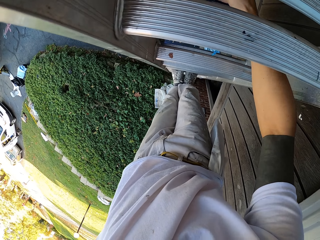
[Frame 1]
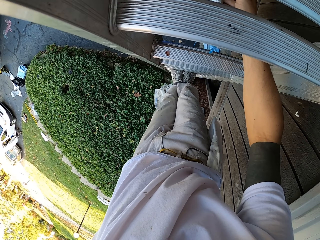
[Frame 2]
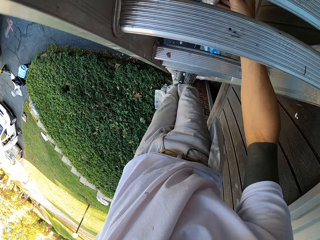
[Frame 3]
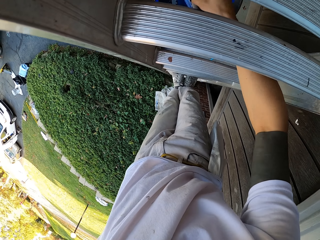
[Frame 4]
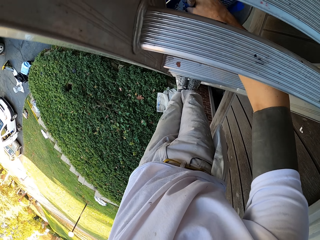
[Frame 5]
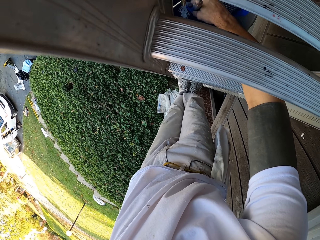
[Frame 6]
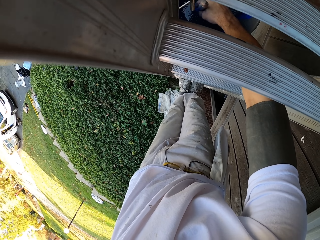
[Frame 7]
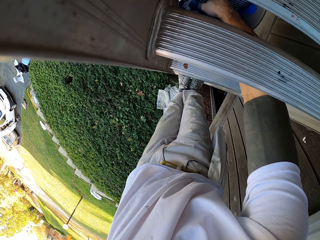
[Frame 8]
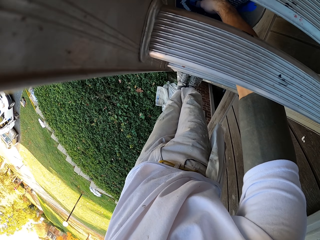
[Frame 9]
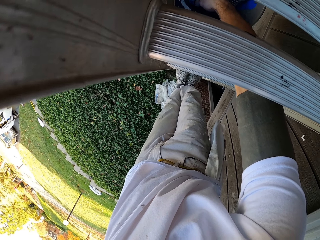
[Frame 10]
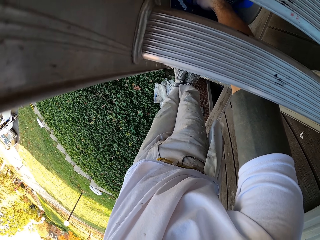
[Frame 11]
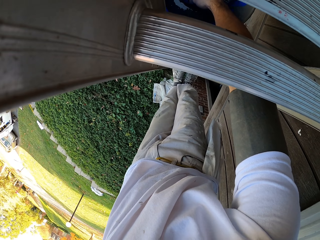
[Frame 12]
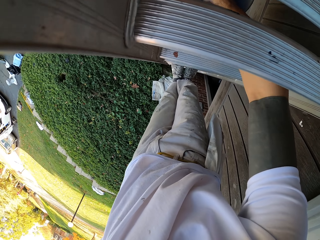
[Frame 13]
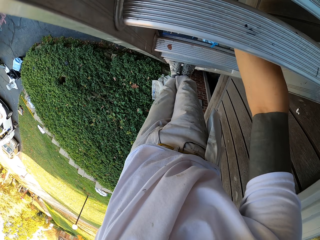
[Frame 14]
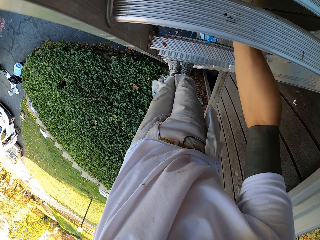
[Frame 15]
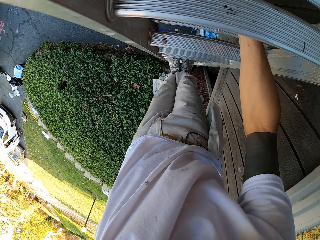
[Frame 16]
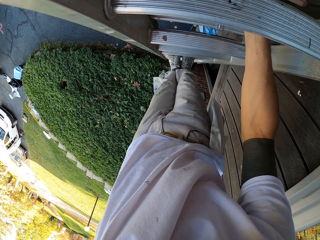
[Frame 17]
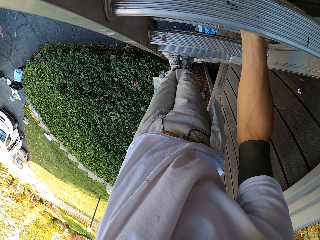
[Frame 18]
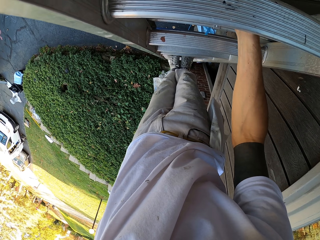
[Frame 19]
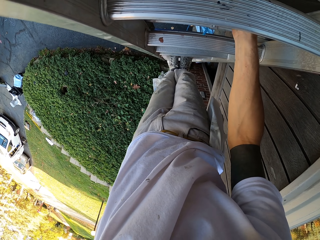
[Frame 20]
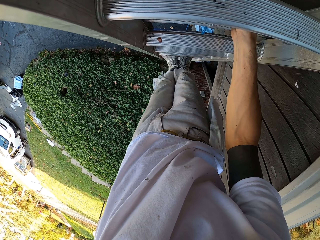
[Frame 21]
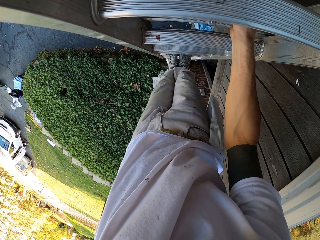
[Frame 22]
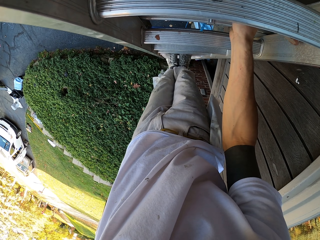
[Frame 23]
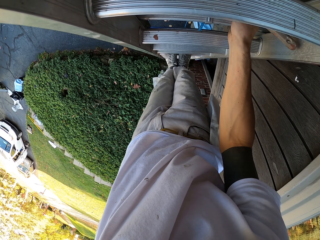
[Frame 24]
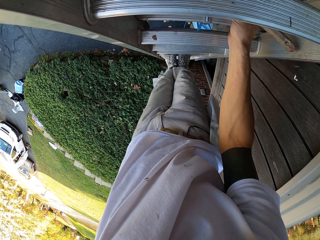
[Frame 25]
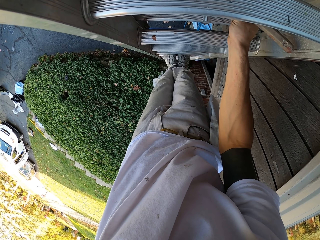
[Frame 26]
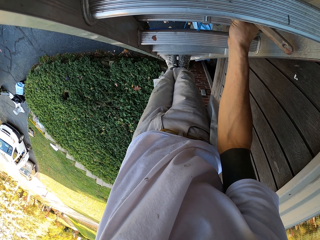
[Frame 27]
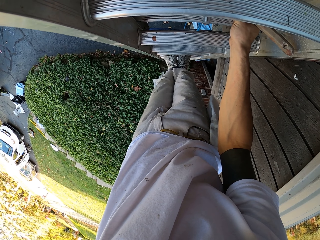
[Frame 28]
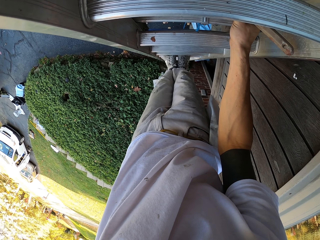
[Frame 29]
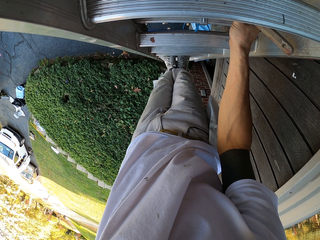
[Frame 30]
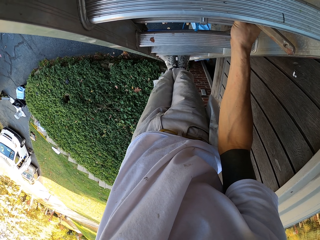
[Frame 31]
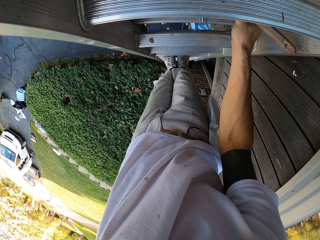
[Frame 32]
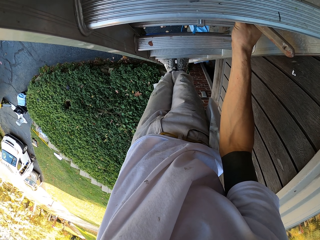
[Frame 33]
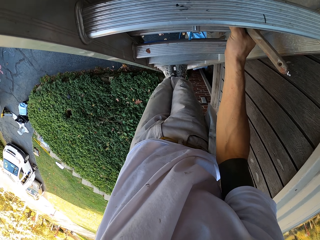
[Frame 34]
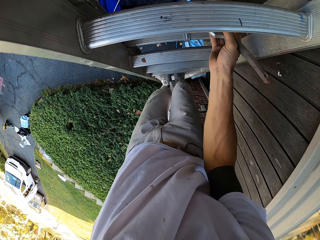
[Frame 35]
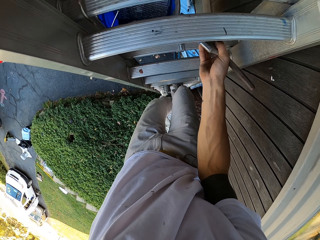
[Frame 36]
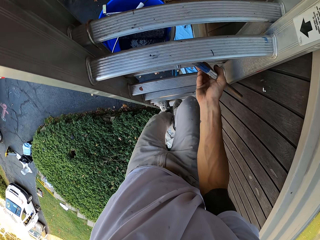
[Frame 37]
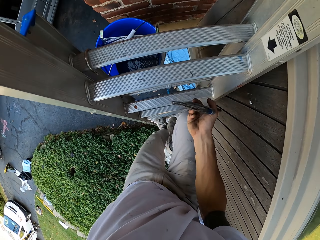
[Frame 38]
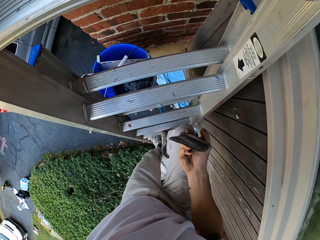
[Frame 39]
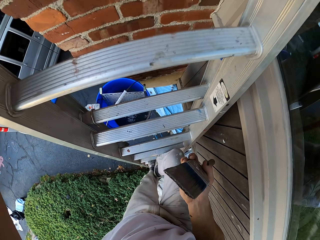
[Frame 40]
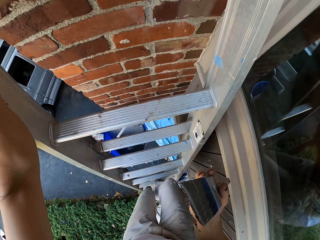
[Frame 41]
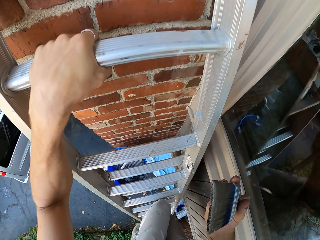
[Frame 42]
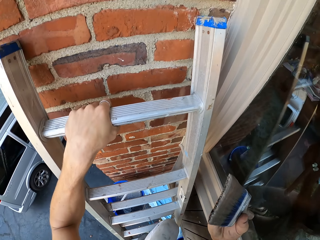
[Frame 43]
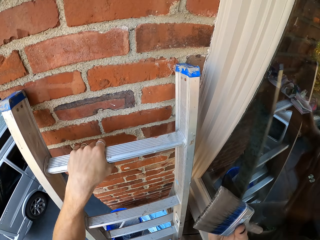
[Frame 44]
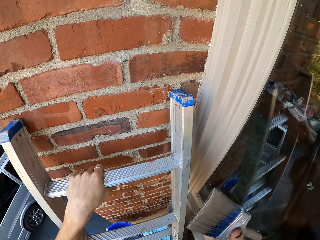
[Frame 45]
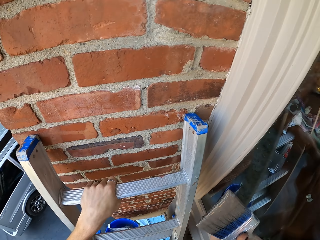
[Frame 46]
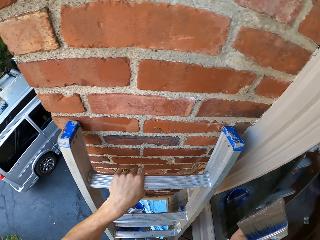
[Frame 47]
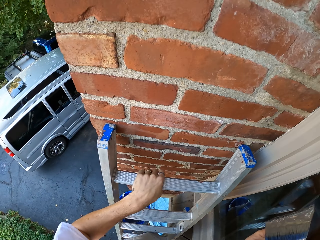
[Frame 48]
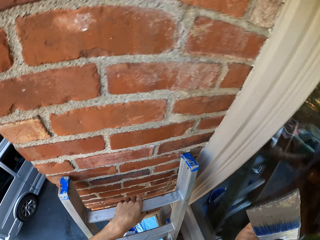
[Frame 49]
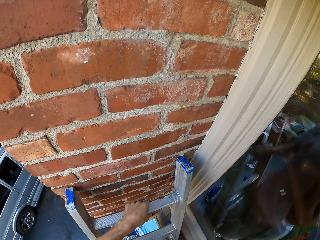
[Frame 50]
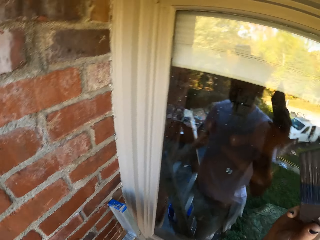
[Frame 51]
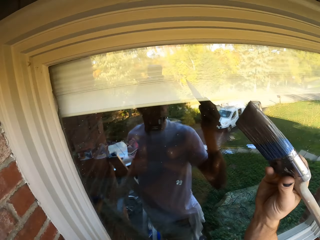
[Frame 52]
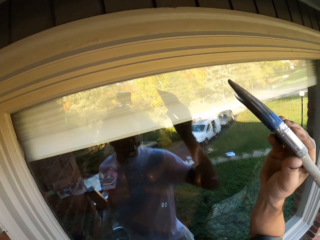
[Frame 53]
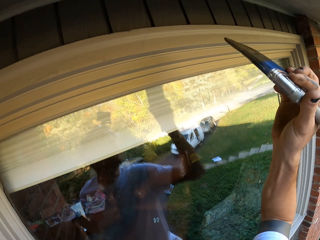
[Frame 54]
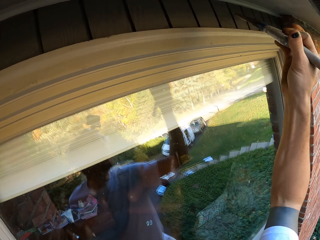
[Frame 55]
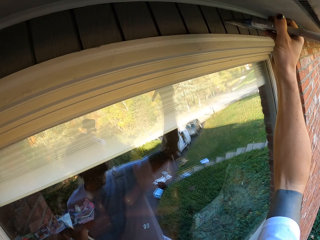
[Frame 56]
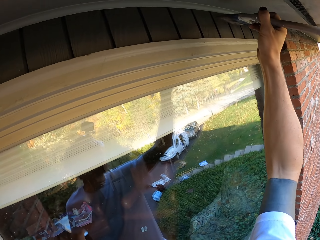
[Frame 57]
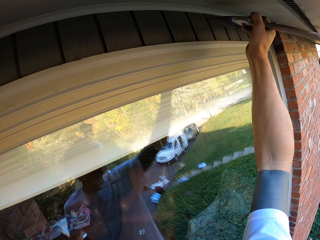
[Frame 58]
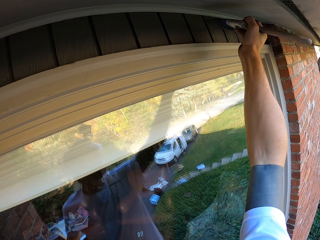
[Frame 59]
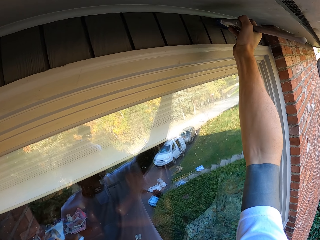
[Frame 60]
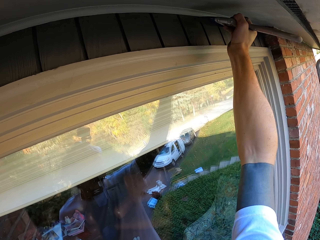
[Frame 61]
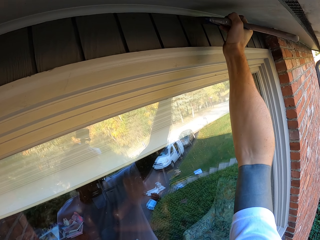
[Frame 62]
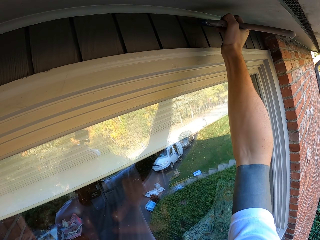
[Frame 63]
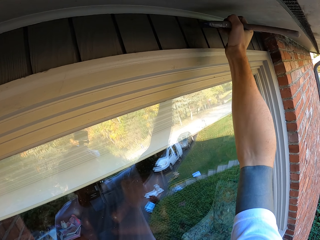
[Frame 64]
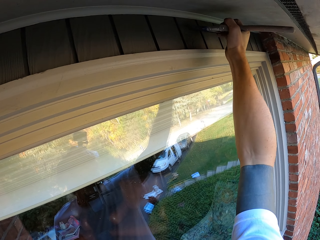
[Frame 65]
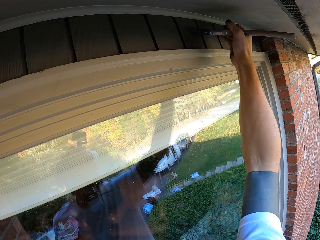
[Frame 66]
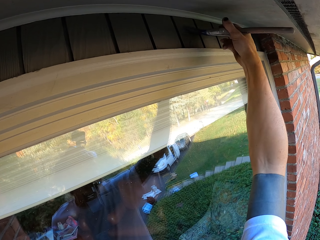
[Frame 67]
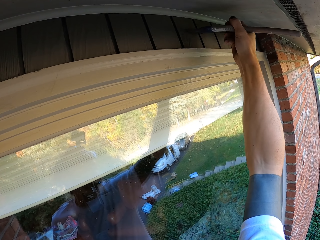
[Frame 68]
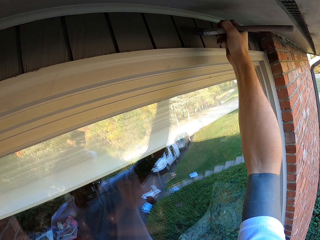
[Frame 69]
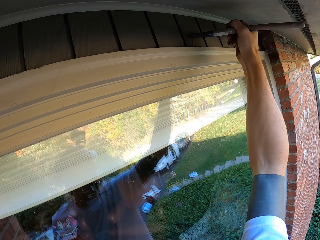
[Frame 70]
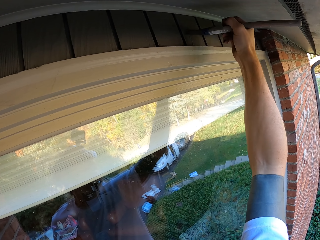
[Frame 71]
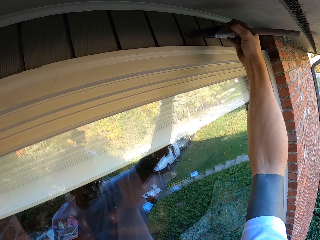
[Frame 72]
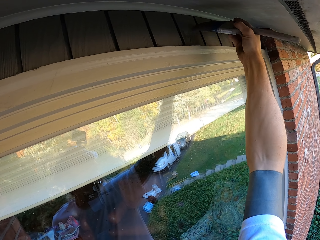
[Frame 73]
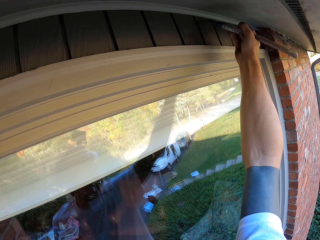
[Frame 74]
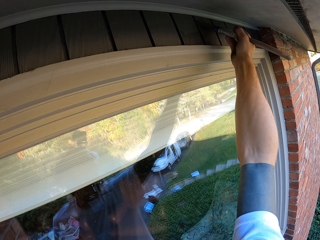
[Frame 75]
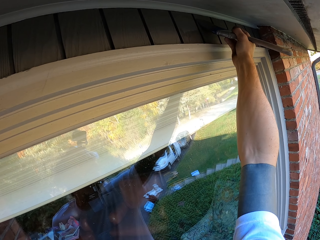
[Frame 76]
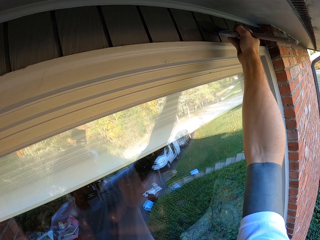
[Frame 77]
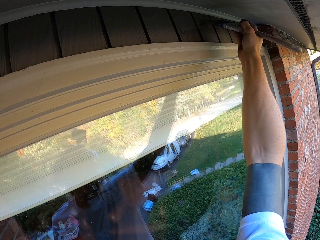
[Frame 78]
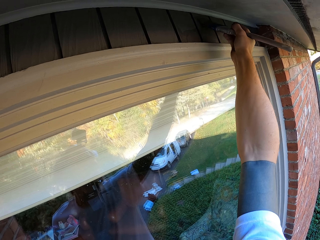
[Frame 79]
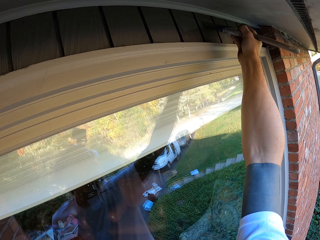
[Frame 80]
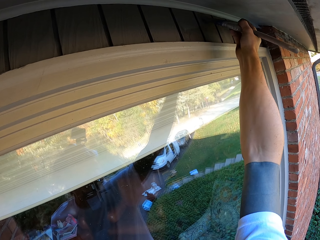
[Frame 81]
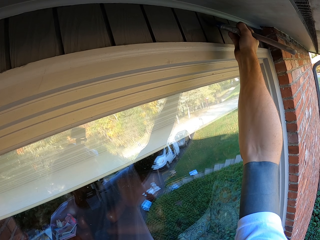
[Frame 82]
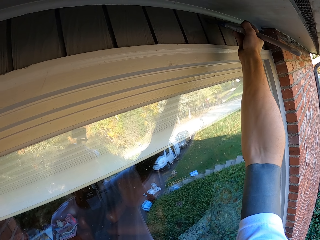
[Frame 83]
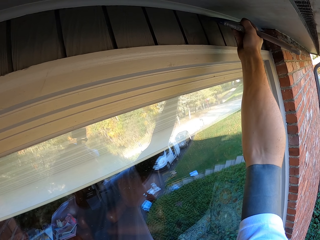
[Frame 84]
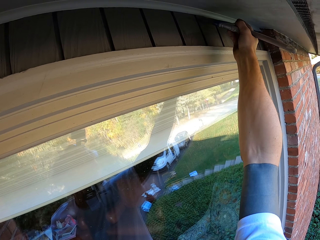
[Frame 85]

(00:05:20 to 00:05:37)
The camera wearer climbs the ladder. They paint the wall.

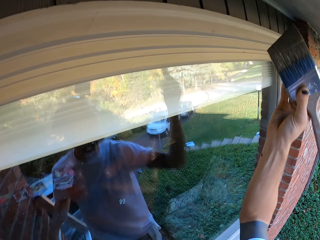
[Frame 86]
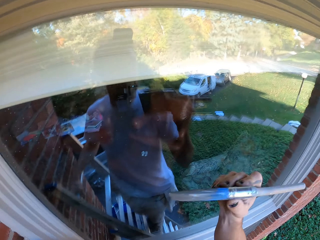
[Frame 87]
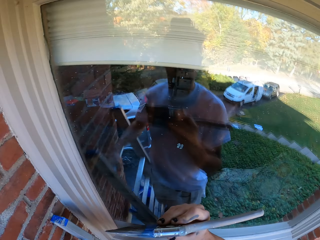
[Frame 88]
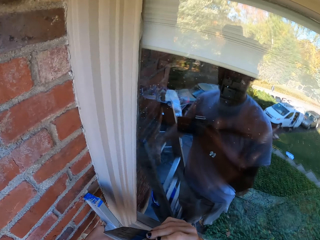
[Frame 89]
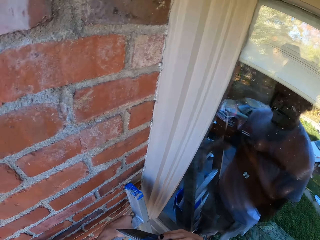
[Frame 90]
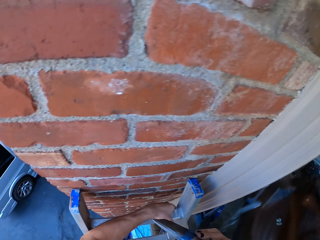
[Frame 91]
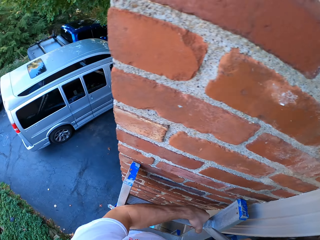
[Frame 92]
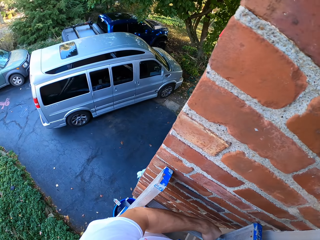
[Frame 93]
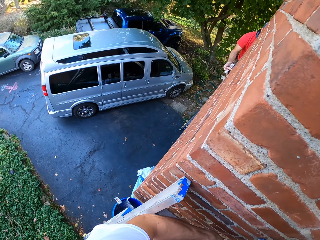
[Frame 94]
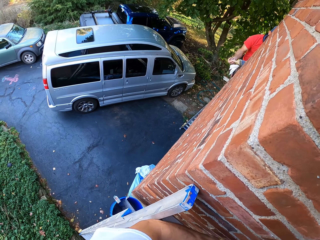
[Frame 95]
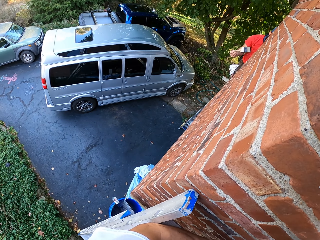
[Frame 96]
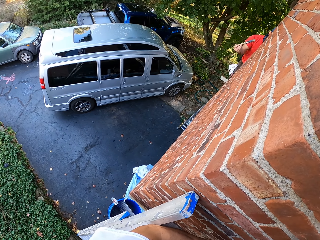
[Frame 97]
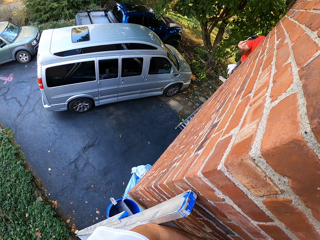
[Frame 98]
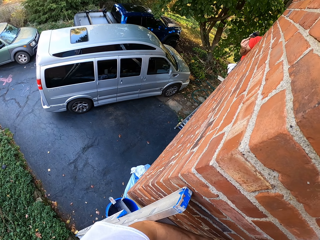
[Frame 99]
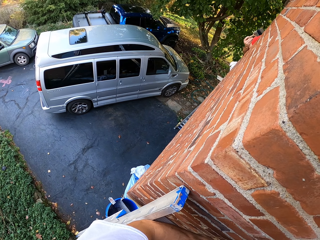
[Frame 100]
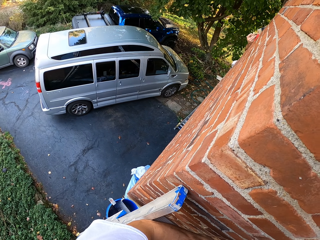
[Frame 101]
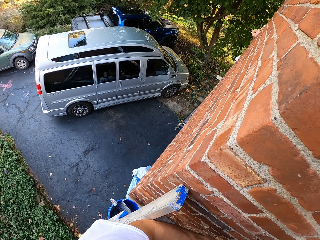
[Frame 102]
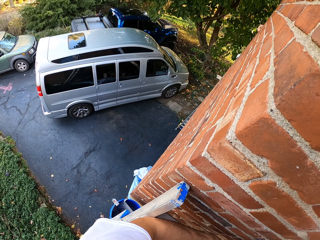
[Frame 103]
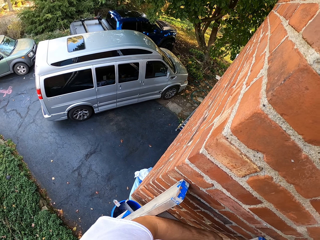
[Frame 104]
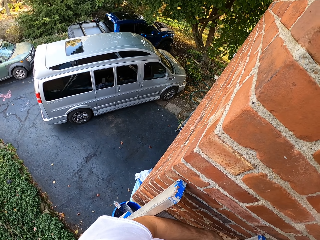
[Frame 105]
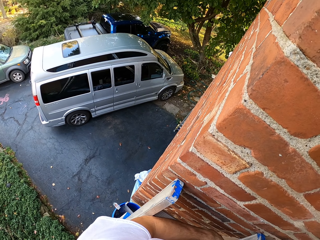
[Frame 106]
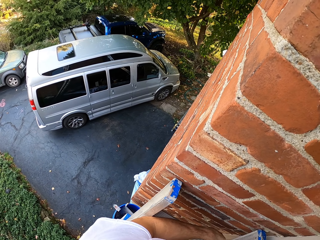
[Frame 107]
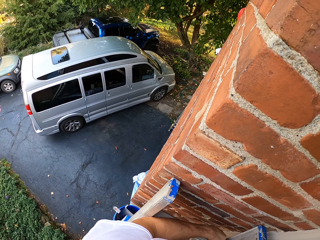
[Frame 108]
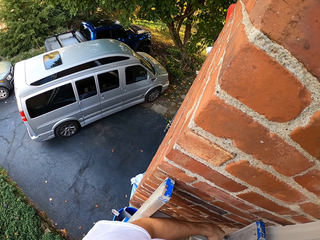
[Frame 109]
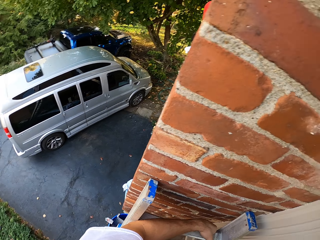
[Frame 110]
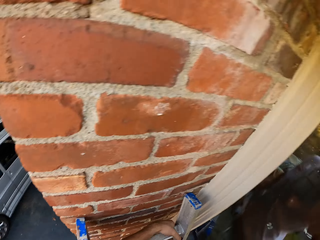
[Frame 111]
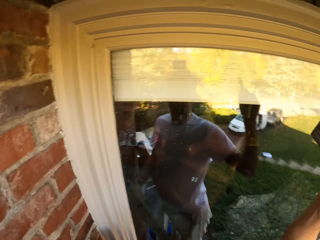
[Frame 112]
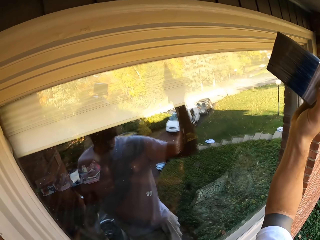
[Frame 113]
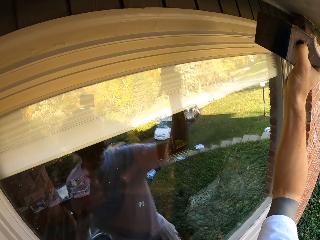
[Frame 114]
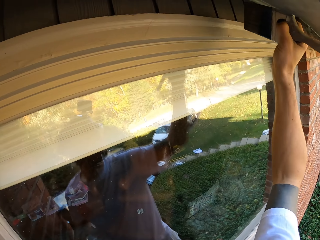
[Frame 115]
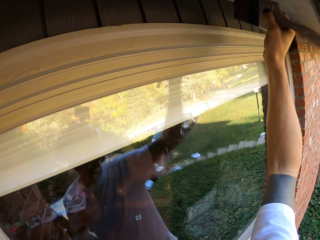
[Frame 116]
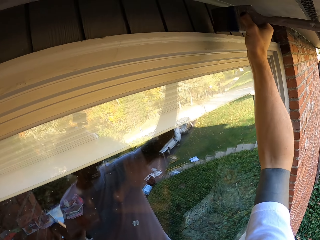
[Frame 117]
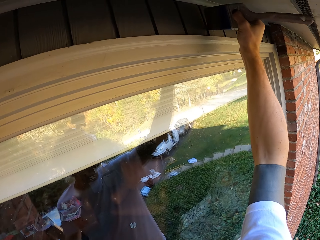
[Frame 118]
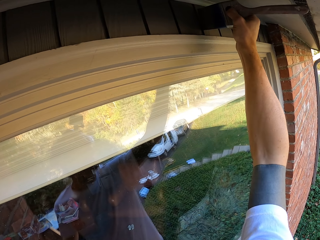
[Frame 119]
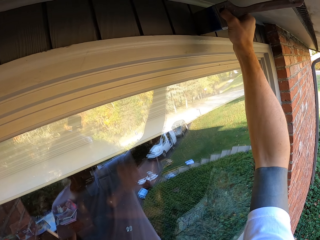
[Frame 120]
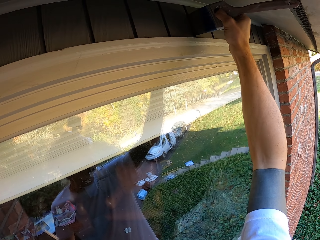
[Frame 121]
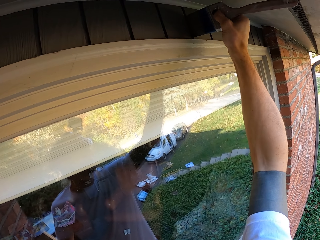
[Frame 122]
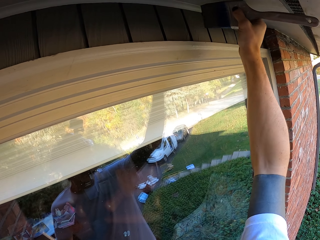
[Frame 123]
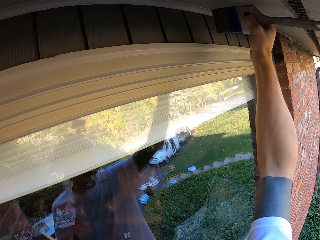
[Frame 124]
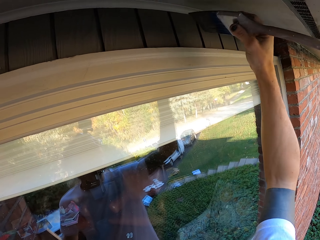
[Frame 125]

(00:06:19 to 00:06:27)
The camera wearer looks at a man. The man paints the wall. The camera wearer turns around the wall. They paint the wall.
